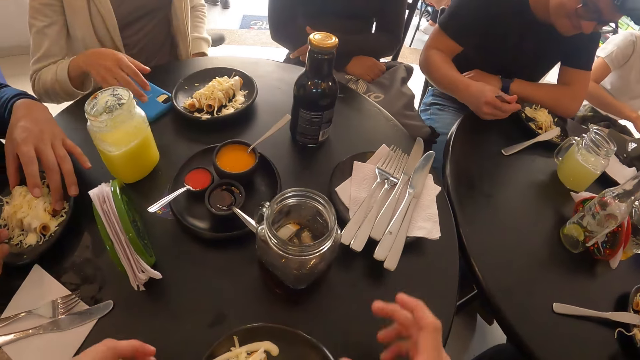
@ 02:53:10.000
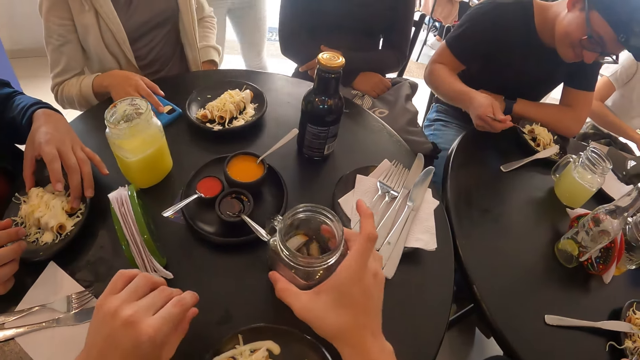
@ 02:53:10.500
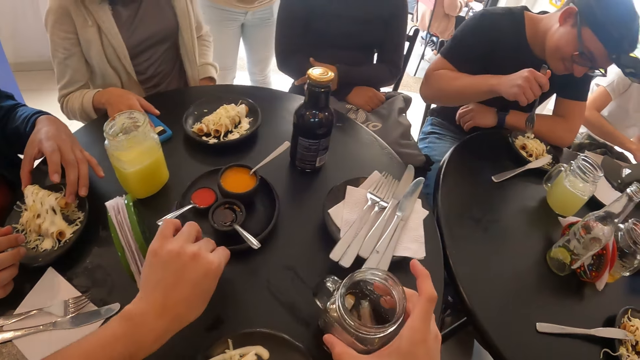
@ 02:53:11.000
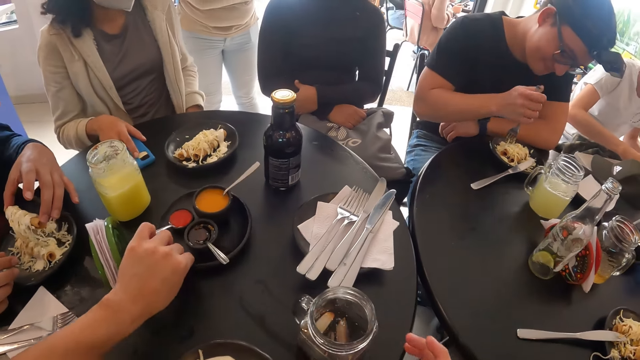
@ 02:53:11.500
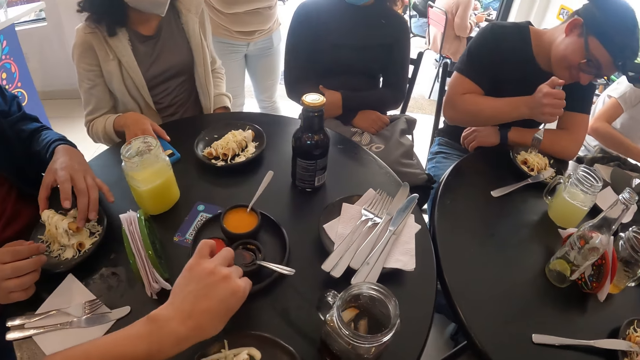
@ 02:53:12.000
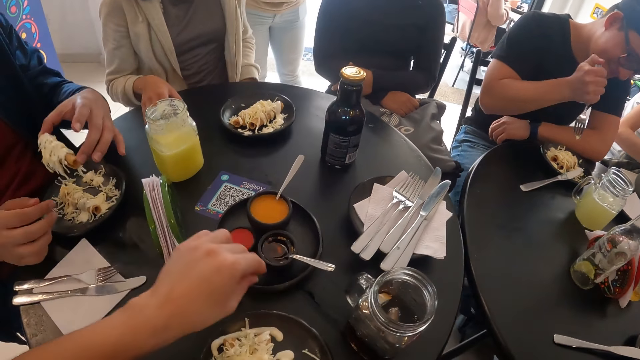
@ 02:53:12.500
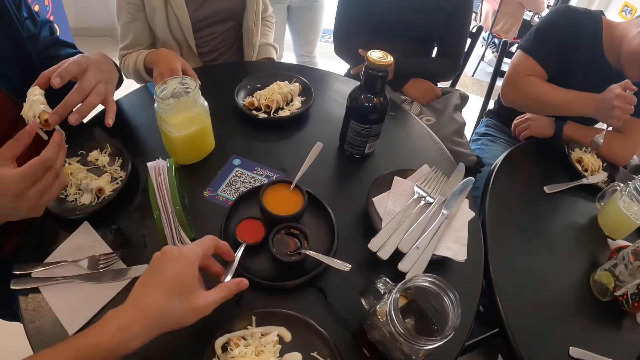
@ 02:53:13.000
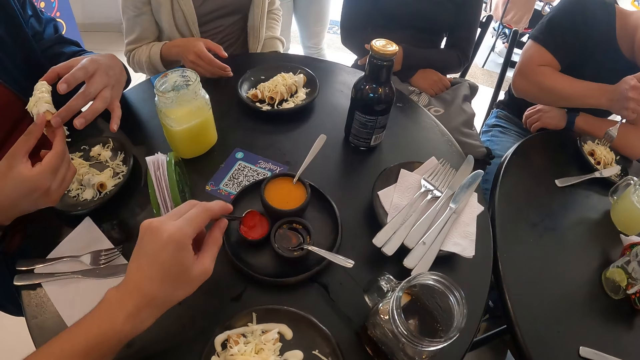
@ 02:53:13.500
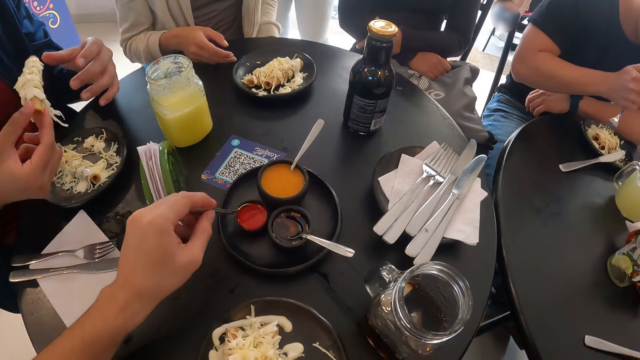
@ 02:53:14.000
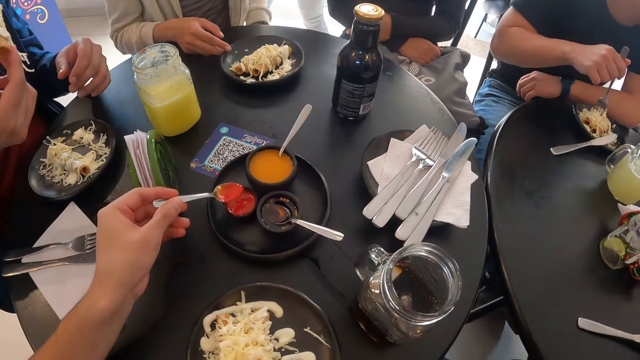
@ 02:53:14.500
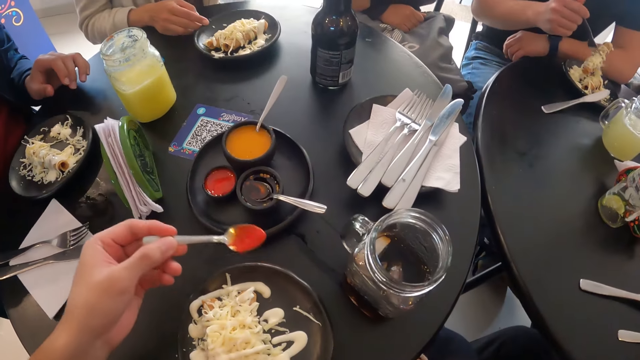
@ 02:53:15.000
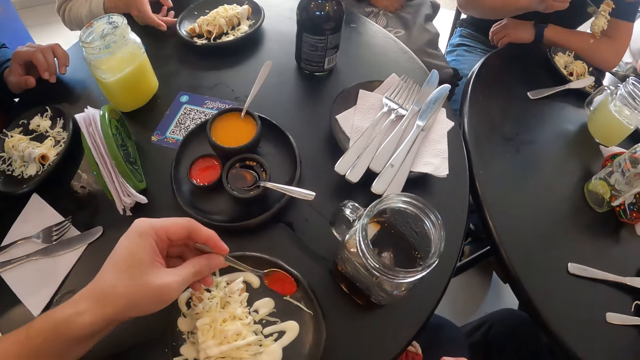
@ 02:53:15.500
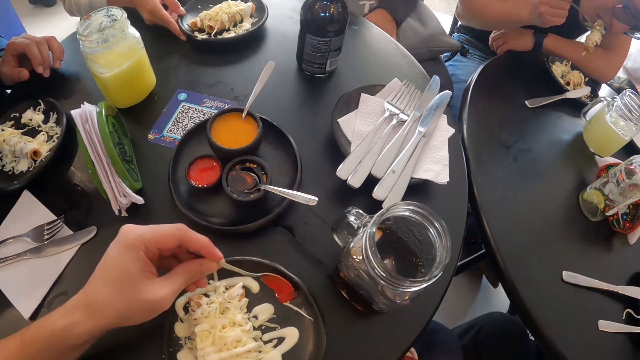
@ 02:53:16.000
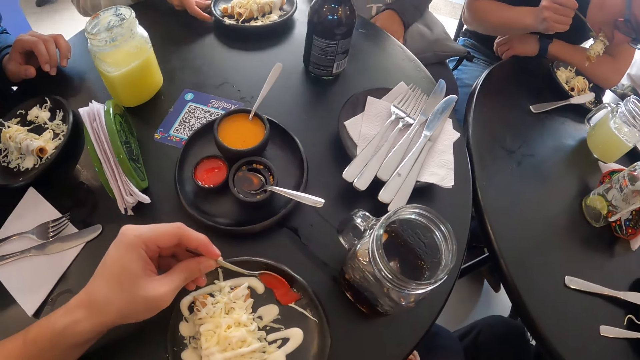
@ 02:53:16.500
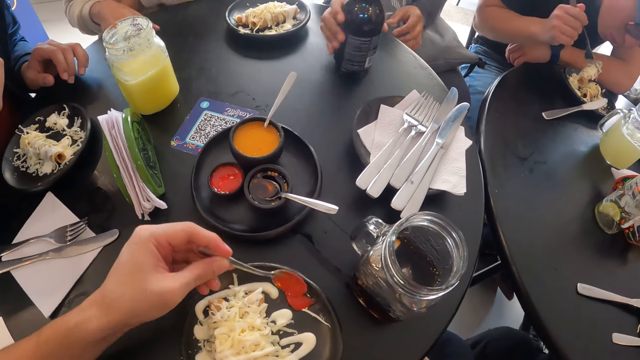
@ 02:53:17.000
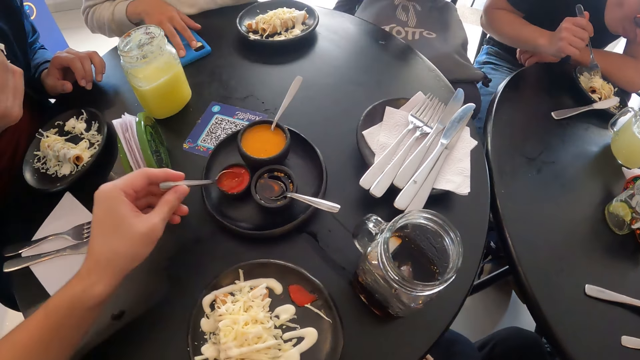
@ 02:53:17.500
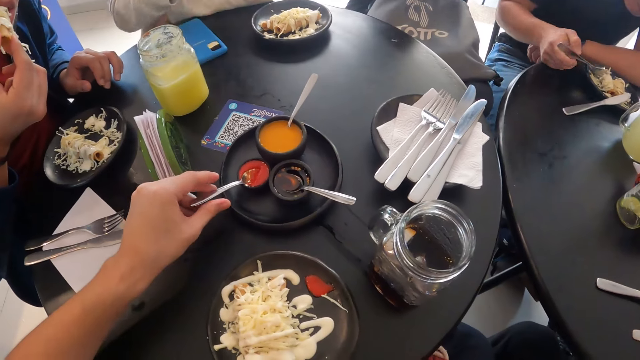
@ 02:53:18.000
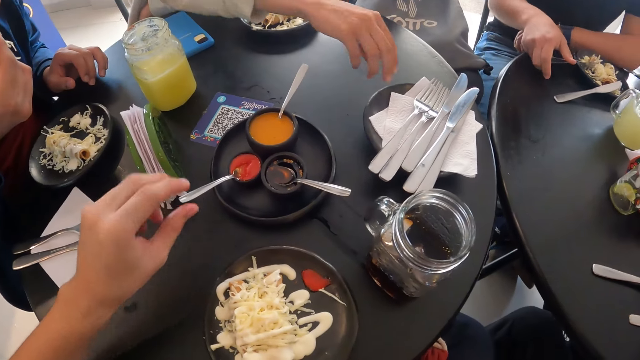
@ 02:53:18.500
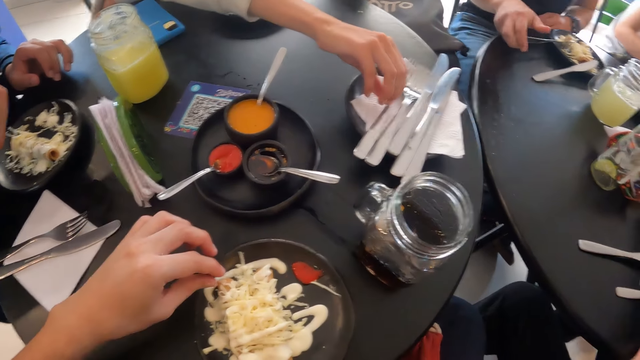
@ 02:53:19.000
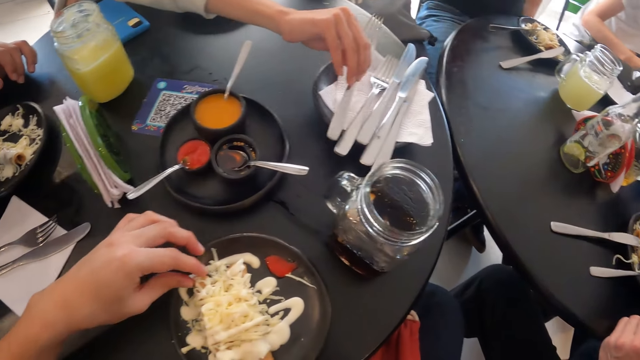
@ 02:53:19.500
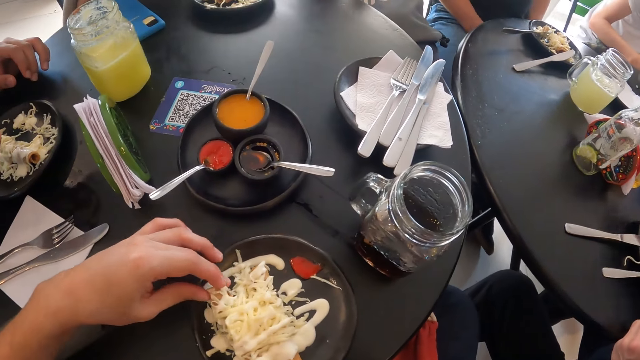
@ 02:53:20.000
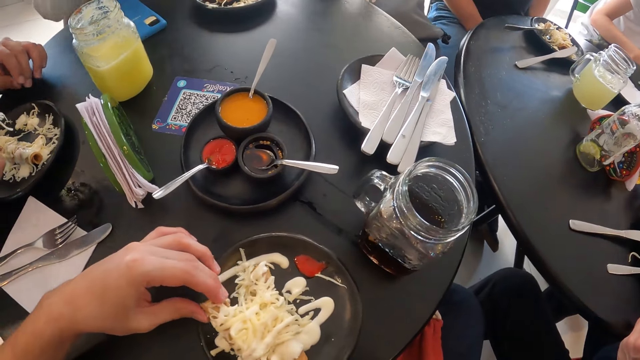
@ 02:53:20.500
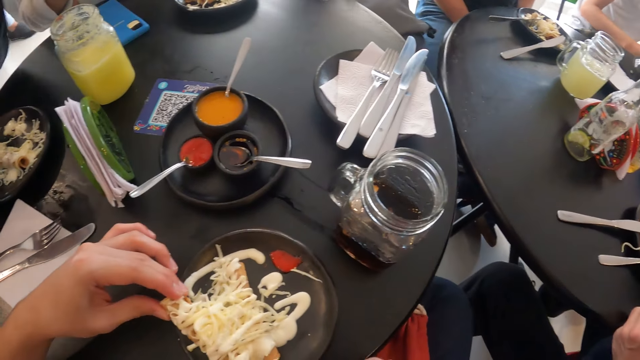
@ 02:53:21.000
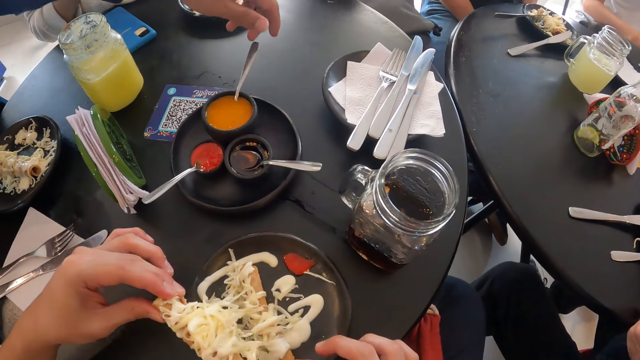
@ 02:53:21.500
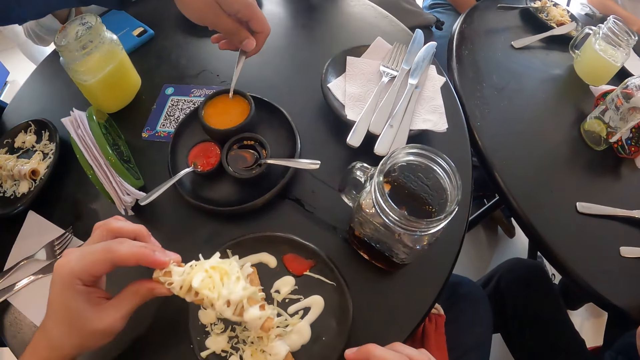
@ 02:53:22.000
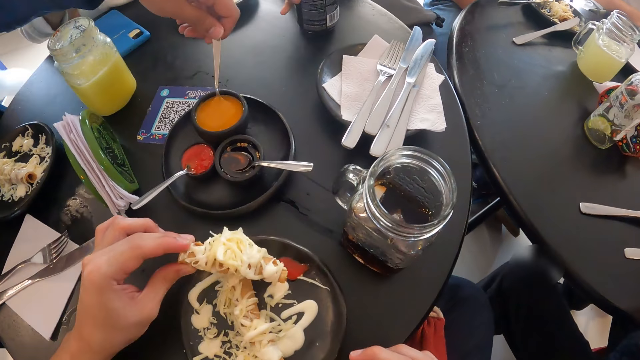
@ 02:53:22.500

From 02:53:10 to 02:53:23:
The camera wearer moves a cup with her right hand. She moves the sauce plate with her left hand. She touches a spoon. She grabs the spoon from a dip-bowl with her left hand. She takes tomato sauce from the dip-bowl with the spoon in her left hand. A man eats the flauta in his right hand. The camera wearer pours tomato sauce on the plate of flautas with the spoon in her left hand. She drops the spoon in the dip-bowl with her left hand. A woman grabs a fork from the plate with her right hand. The camera wearer grabs a flauta from the plate with her left hand. The man grabs a spoon of melted cheese with his left hand.

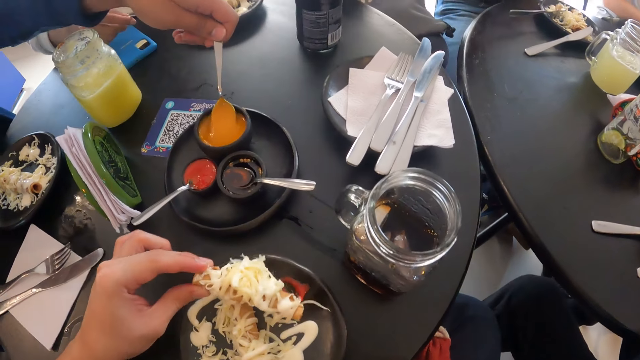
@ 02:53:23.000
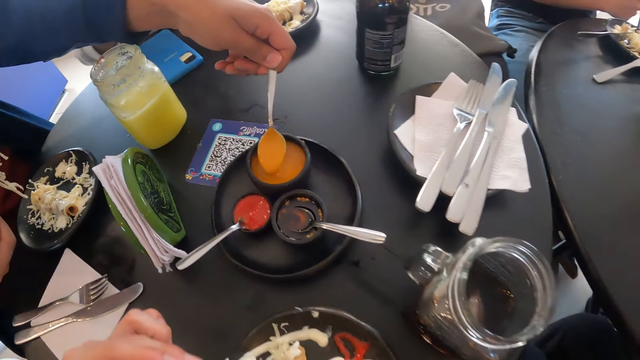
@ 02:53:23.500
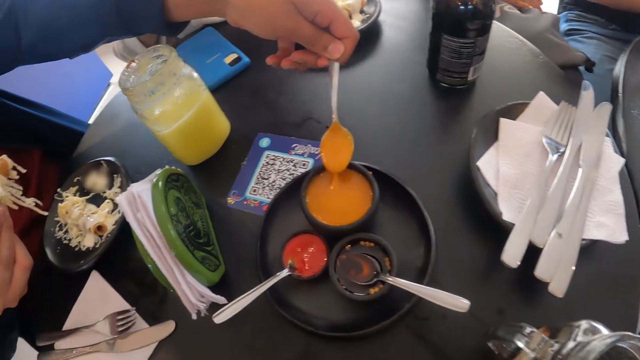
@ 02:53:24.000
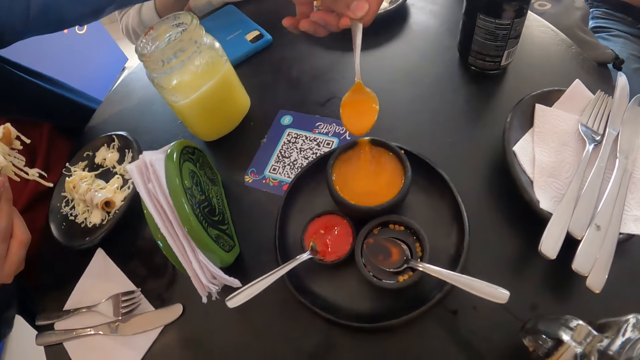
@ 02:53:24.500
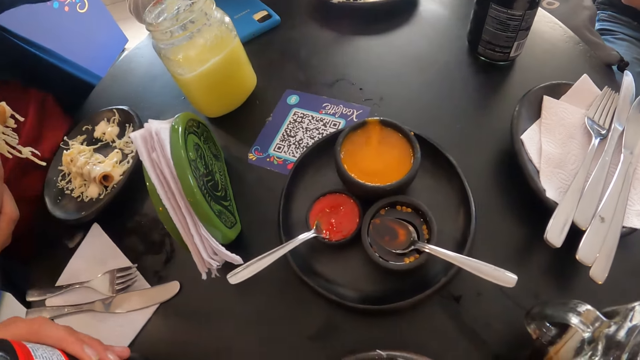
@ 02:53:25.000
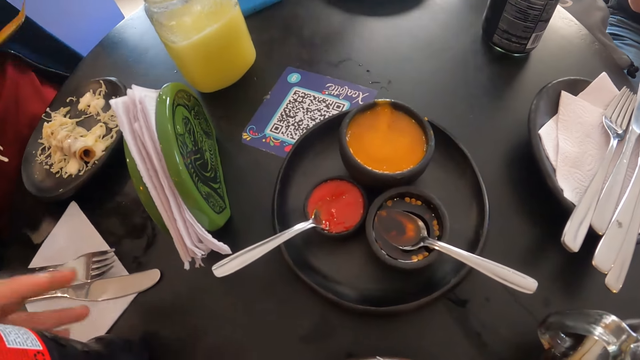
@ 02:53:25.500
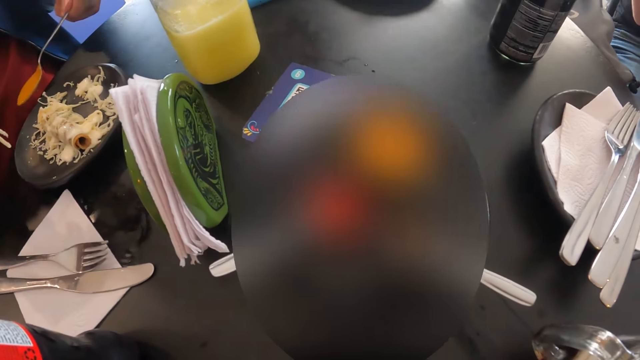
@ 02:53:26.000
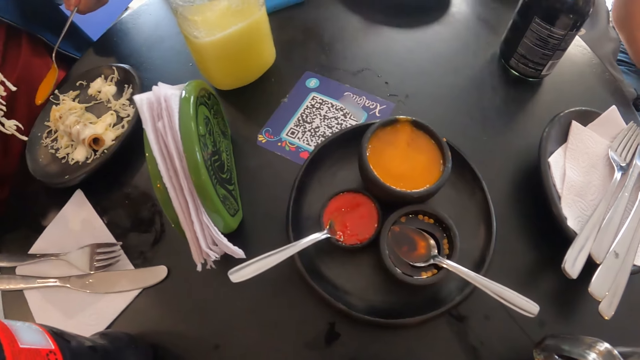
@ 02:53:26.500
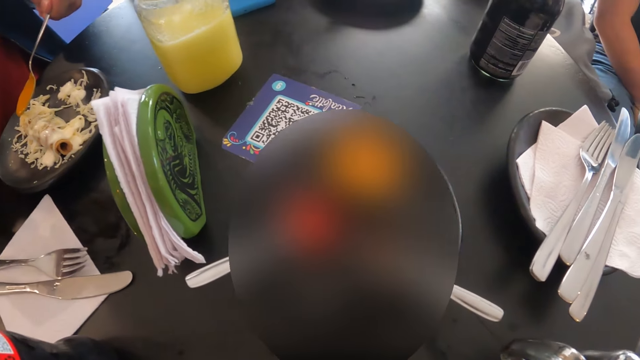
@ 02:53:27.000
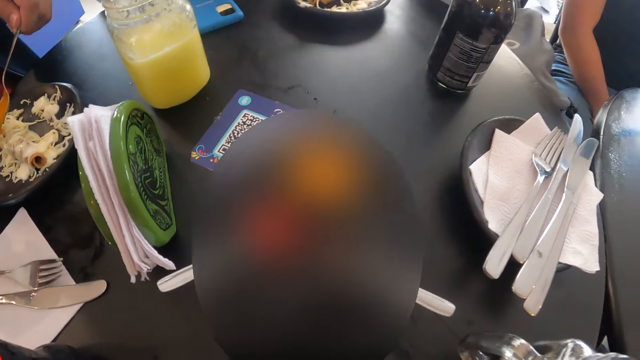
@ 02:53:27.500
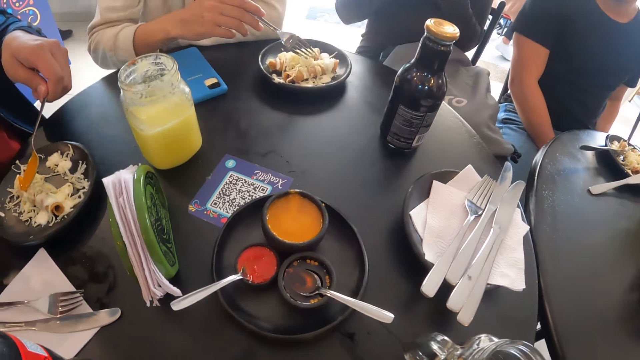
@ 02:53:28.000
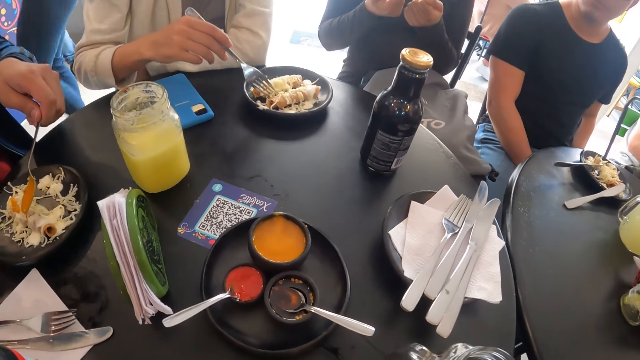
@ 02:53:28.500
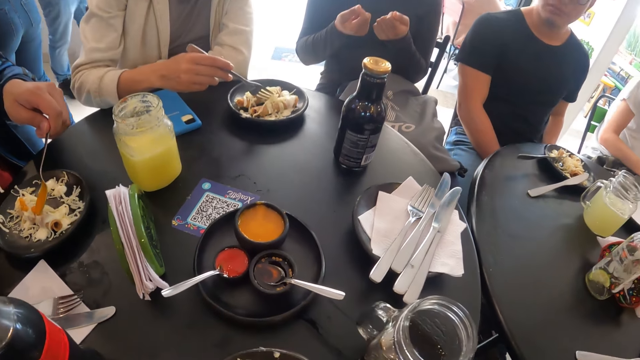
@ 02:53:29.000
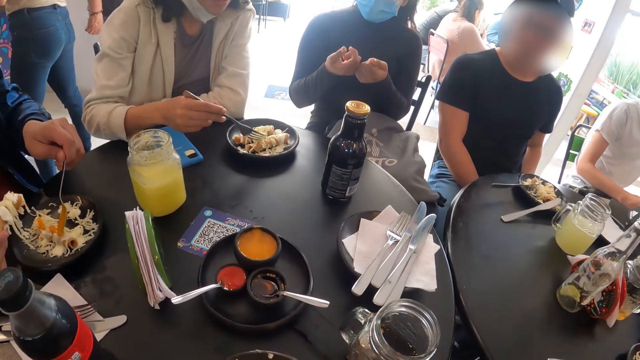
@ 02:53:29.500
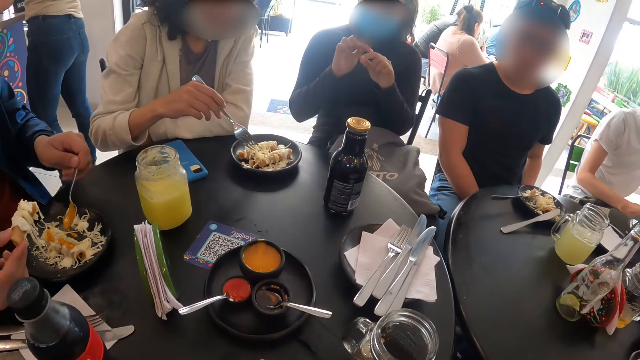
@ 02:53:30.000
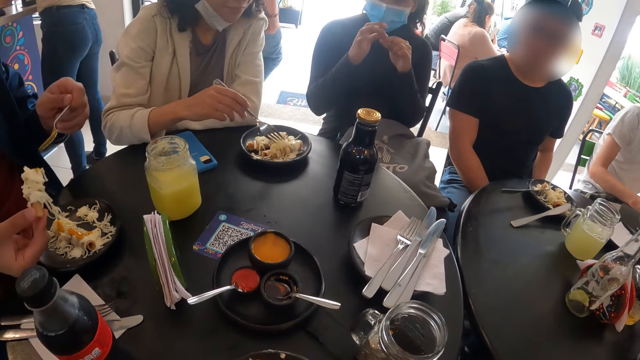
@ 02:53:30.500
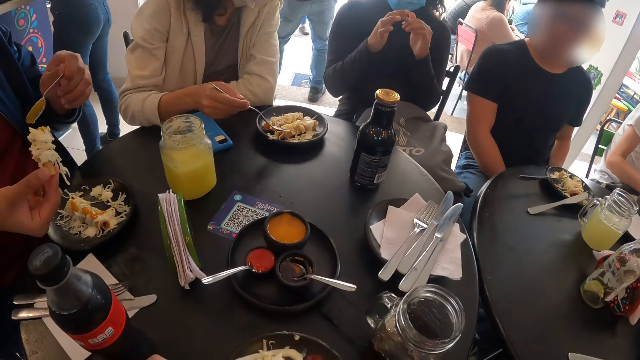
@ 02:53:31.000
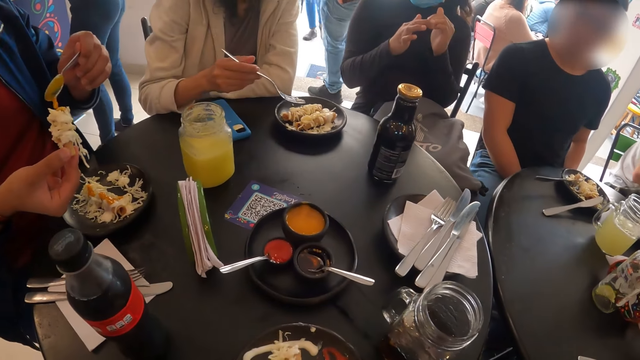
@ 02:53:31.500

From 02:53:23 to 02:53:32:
The camera wearer puts food in something. She eats the flauta in her left hand. A man pours the melted cheese on the plate with the spoon in his left hand. A woman mixes the flauta in the plate with the fork in her right hand. The man pours melted cheese on the flauta in his hand with the spoon in his left hand.
